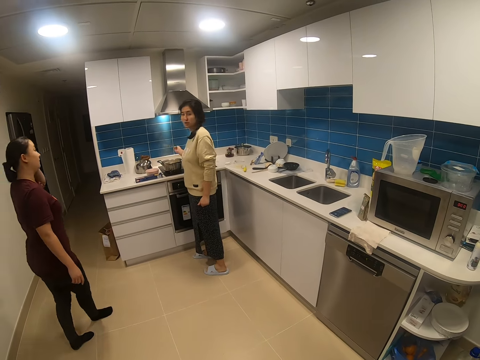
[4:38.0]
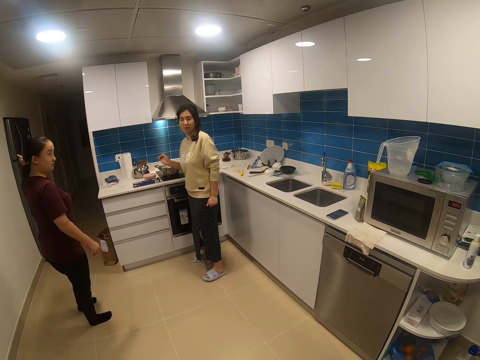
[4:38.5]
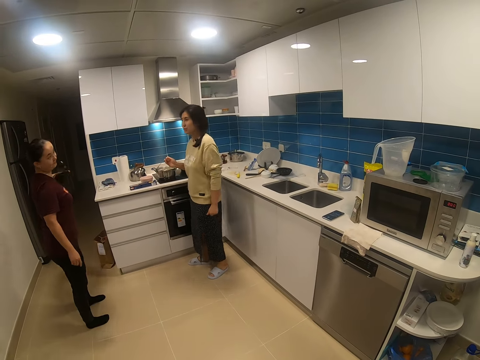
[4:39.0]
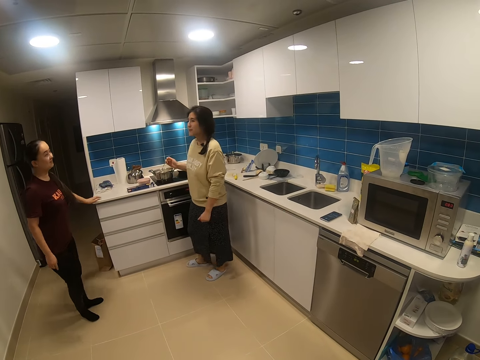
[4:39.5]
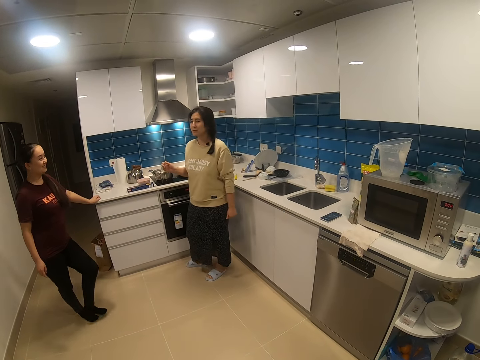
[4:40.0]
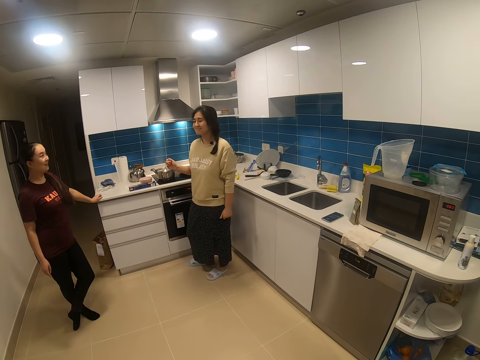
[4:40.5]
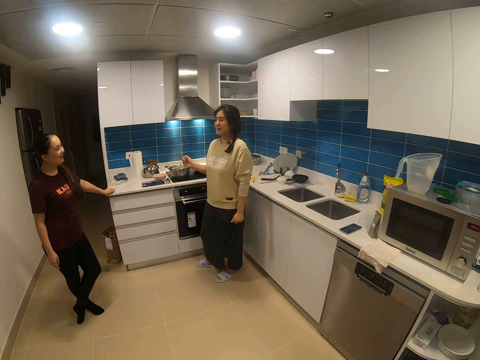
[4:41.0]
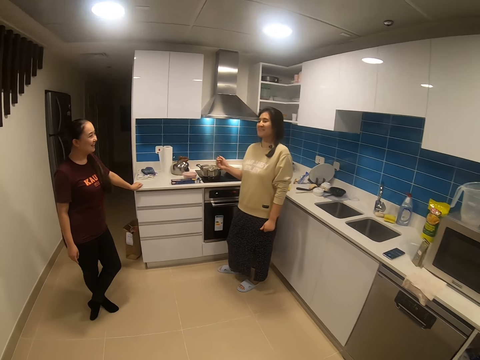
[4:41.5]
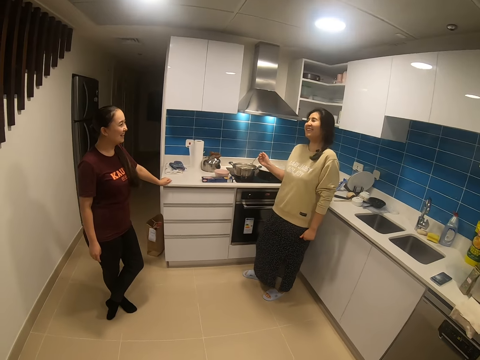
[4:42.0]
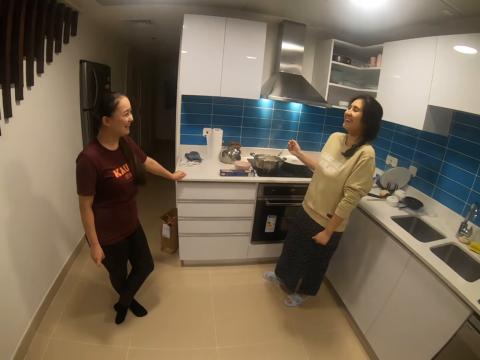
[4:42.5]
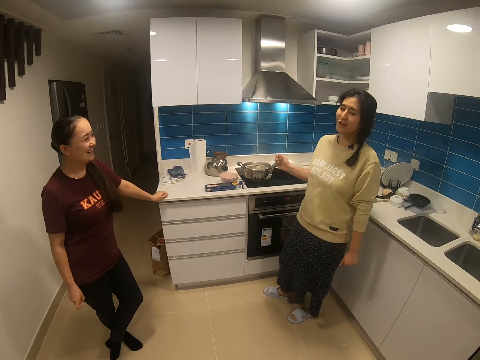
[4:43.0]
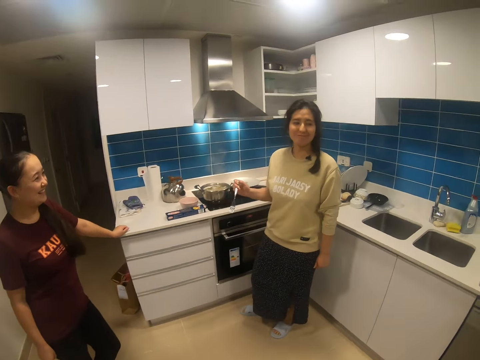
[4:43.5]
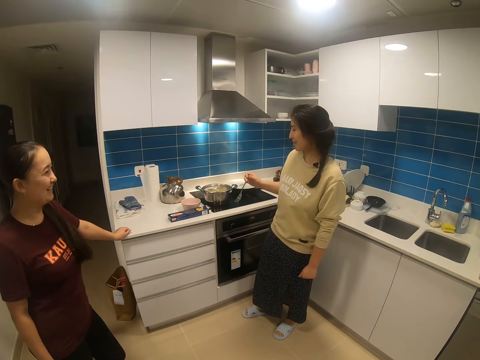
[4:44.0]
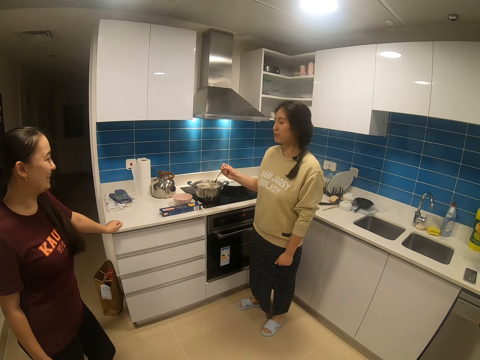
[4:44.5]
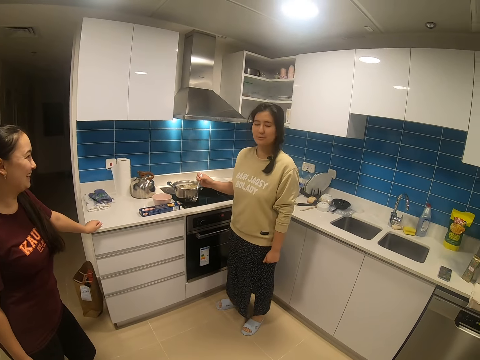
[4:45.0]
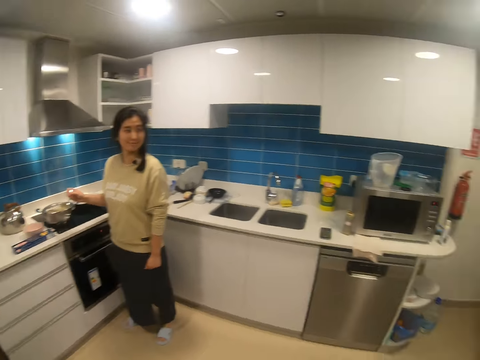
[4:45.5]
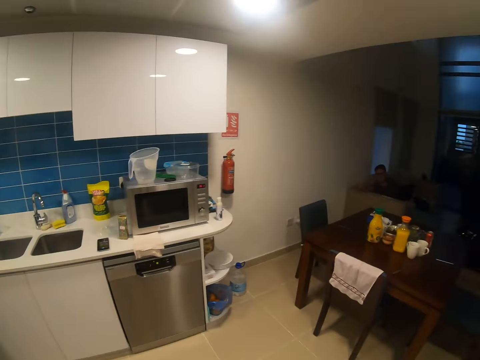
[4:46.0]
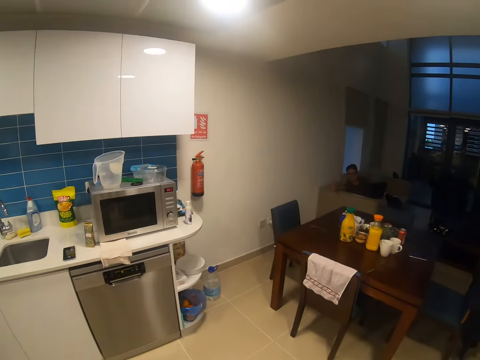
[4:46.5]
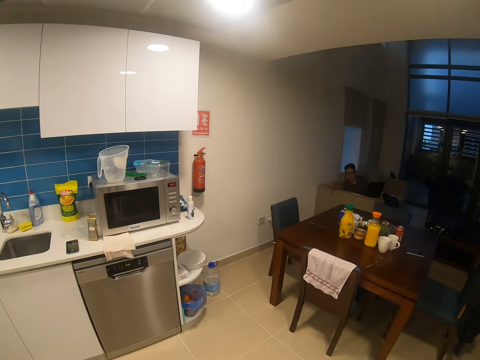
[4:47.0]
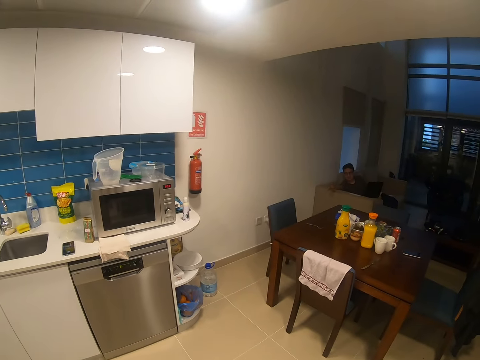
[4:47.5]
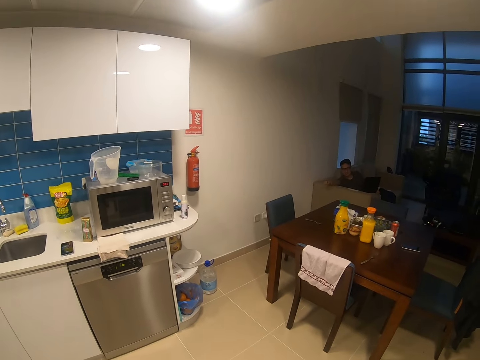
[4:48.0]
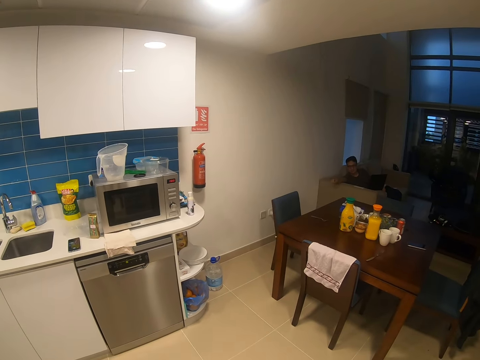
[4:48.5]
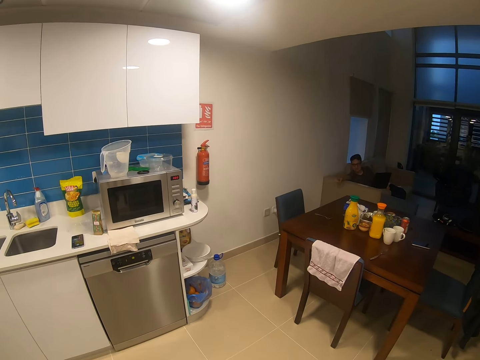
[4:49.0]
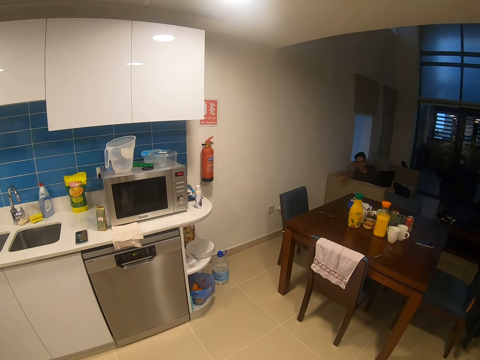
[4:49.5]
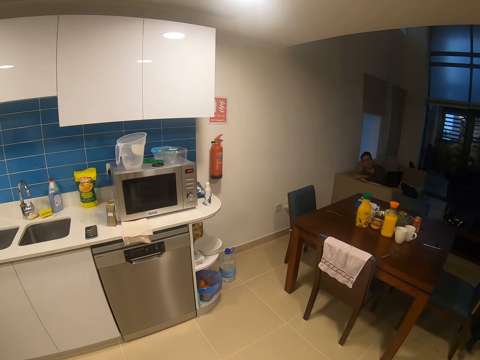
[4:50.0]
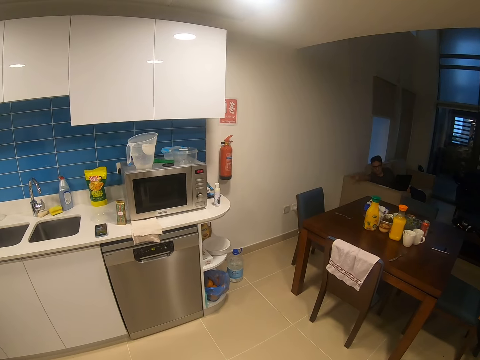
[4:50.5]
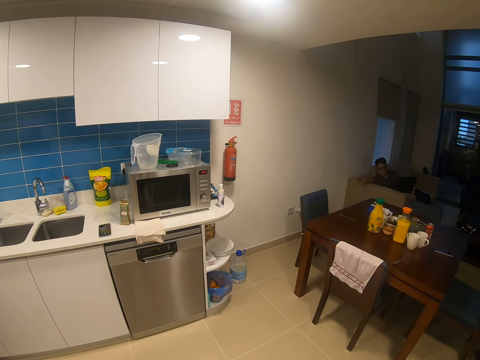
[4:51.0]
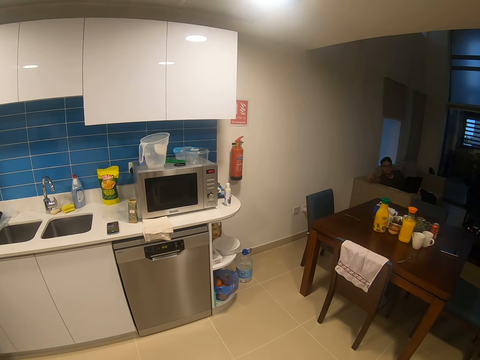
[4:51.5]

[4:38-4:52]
A woman converses with another woman. The camera wearer walks in the house. The second woman dialogues with another woman. A man sits in a sofa. The camera wearer dialogues with another man.

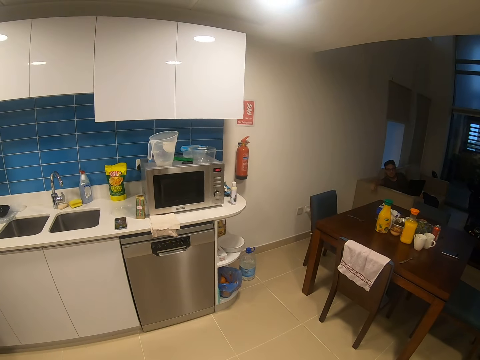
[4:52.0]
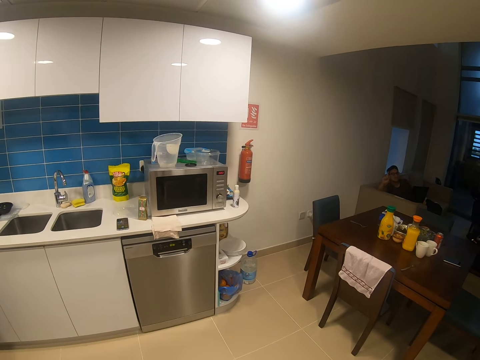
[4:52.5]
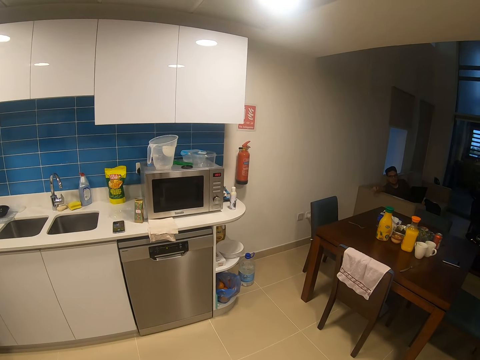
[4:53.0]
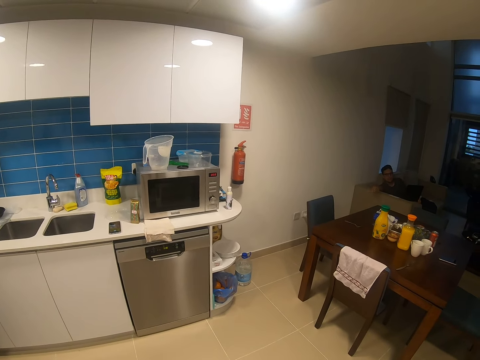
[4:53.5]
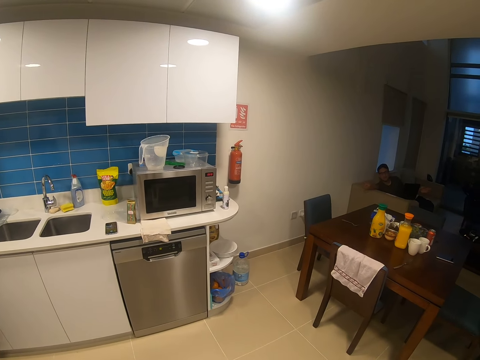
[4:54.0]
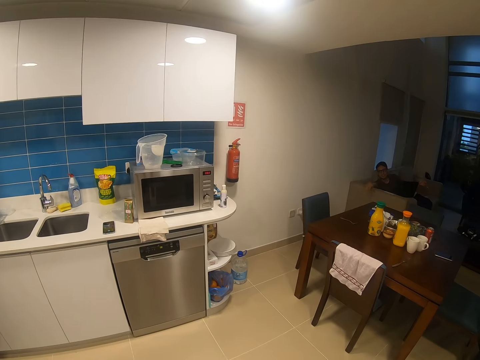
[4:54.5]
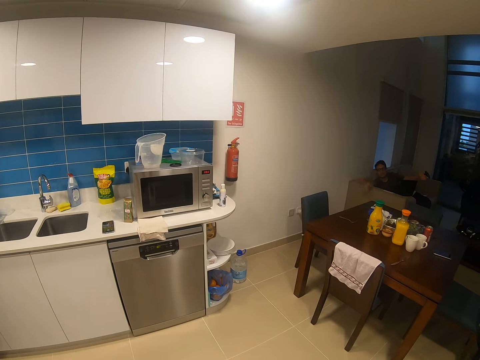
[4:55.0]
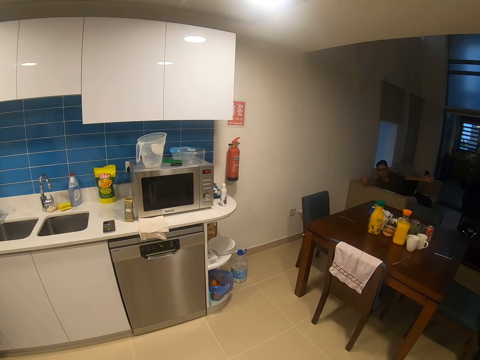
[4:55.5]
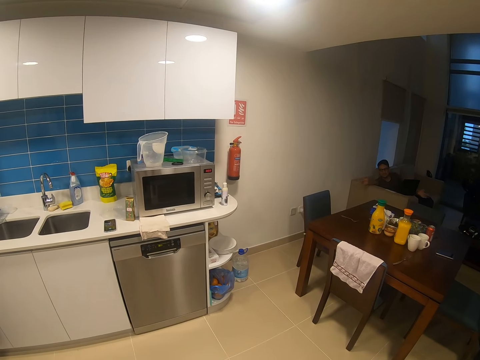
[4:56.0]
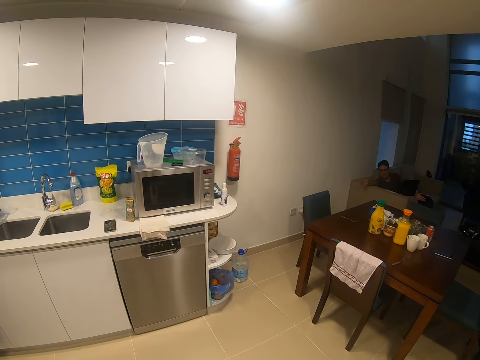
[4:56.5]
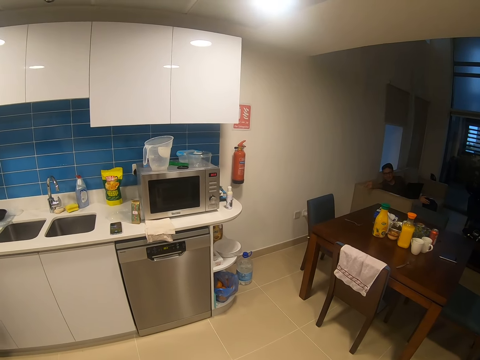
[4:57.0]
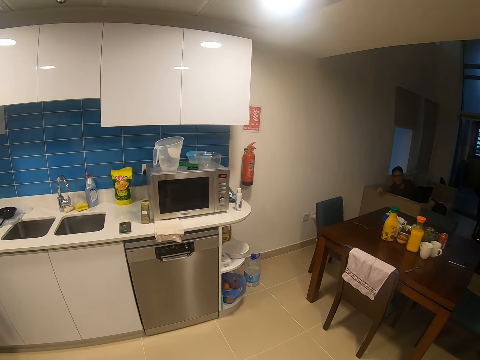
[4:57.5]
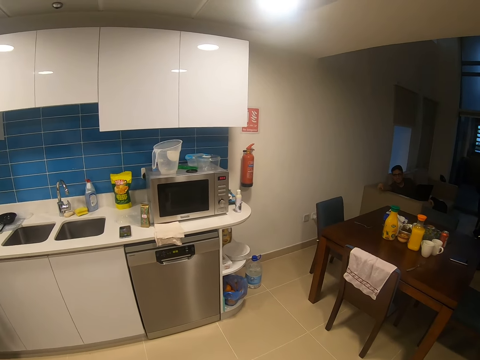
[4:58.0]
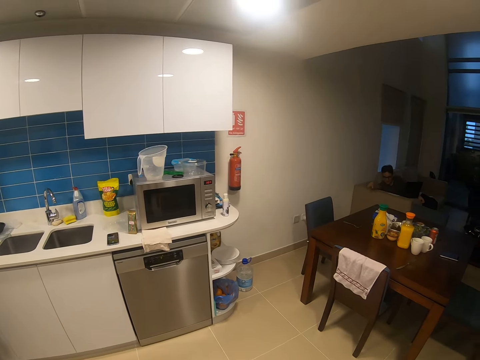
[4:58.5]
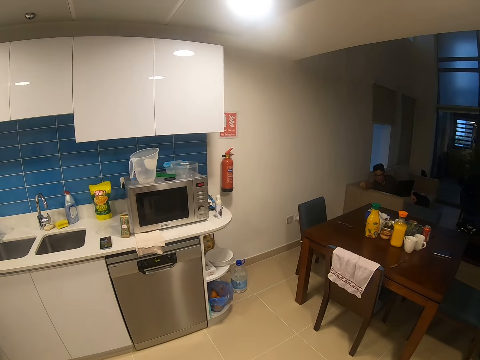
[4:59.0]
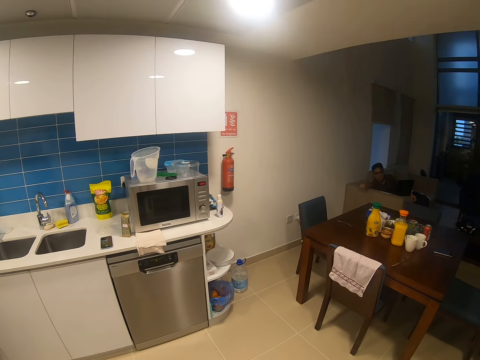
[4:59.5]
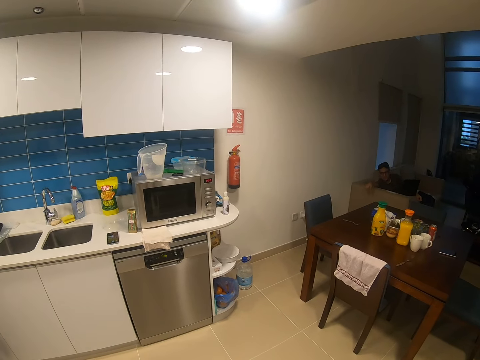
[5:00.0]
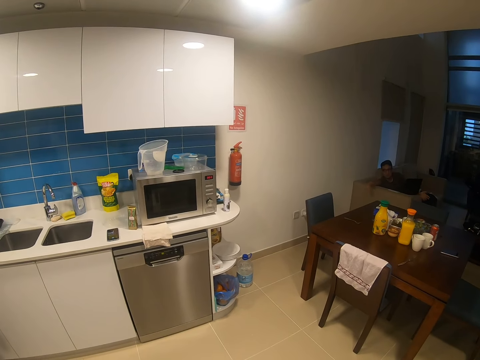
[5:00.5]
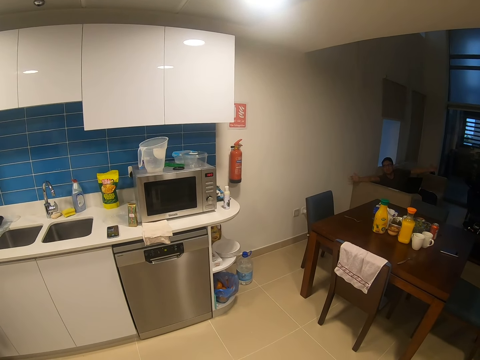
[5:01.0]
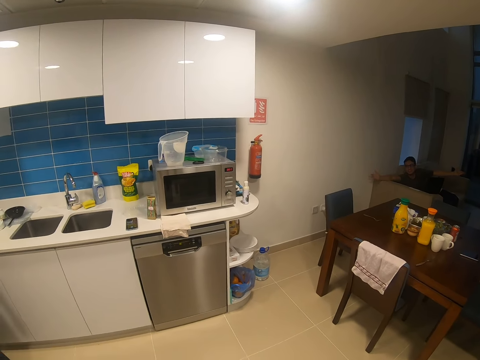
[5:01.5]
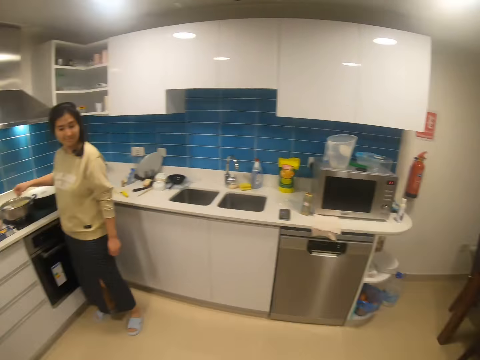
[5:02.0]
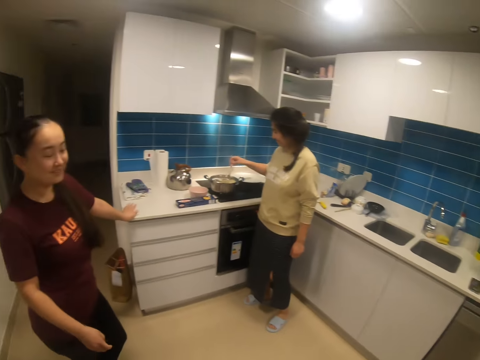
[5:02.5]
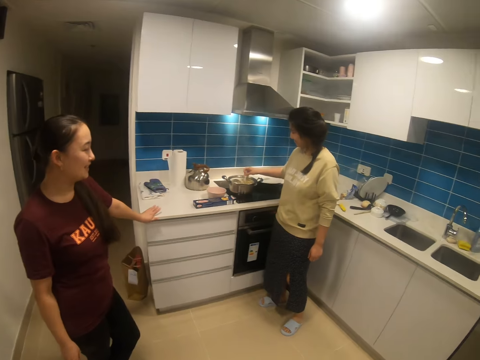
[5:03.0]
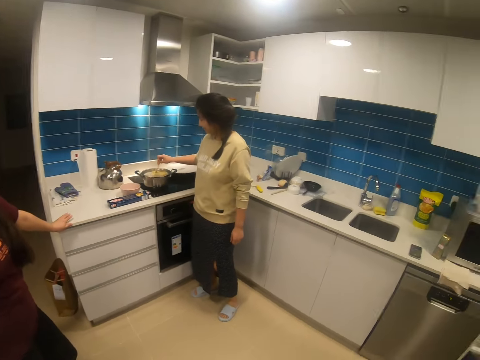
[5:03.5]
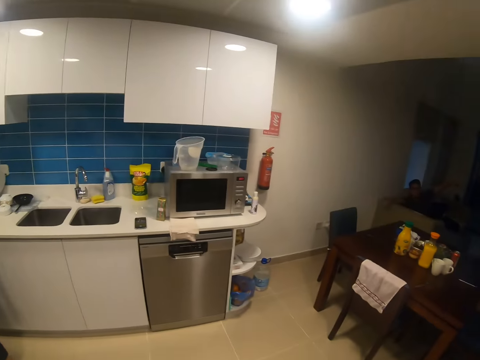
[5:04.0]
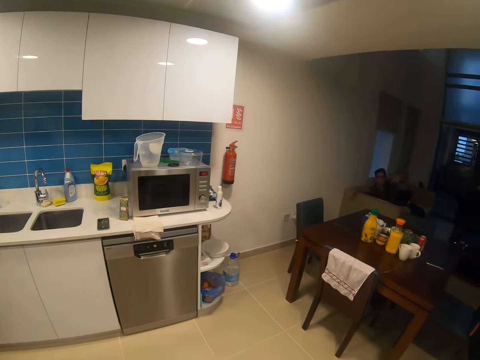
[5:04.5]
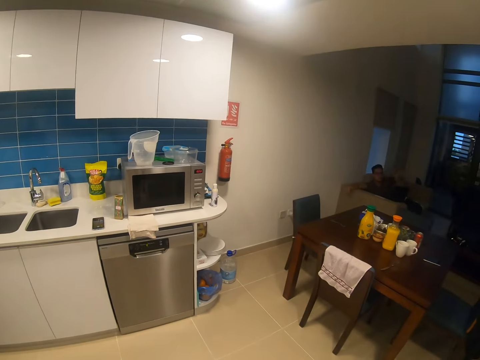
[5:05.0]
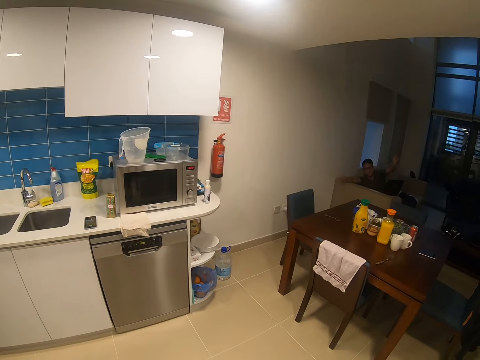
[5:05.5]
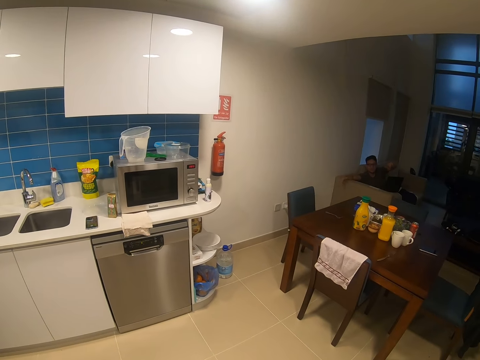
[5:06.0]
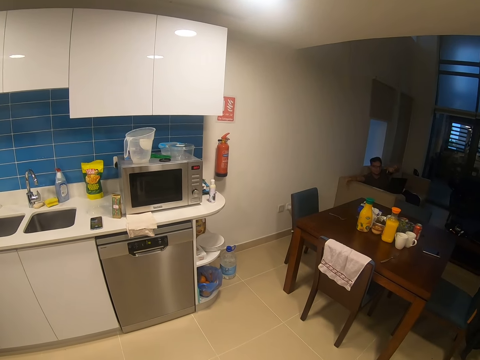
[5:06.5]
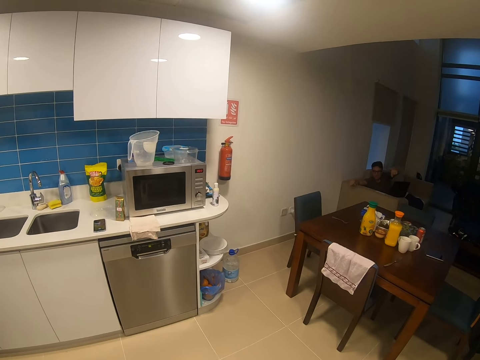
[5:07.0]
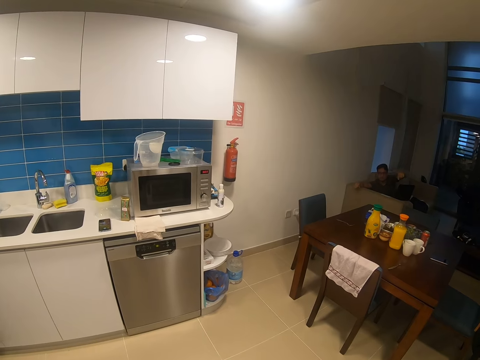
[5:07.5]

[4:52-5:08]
The camera wearer looks around. They look around. A woman stands in the house. Another woman cooks. The camera wearer dialogues with a man.
